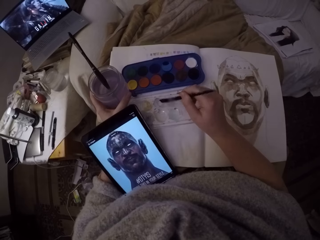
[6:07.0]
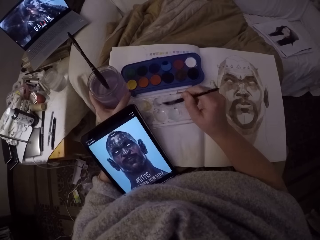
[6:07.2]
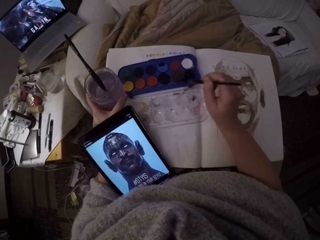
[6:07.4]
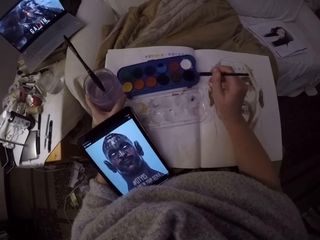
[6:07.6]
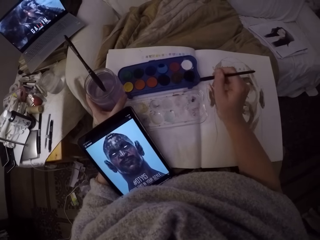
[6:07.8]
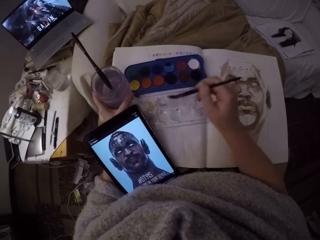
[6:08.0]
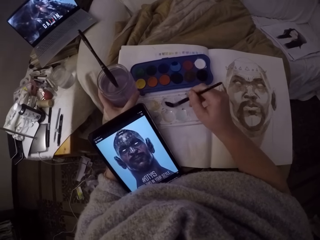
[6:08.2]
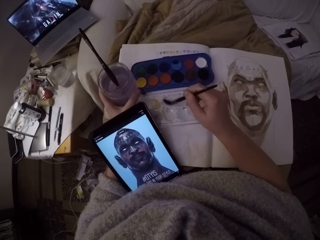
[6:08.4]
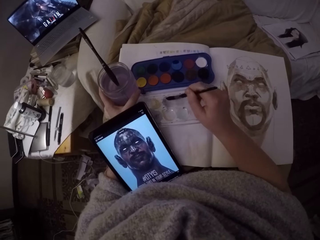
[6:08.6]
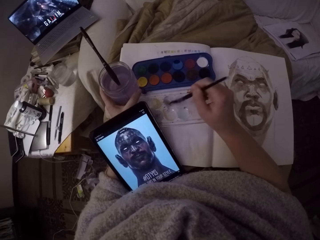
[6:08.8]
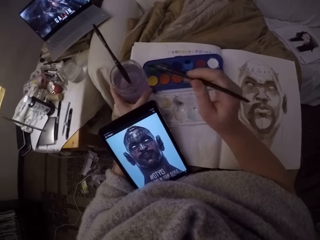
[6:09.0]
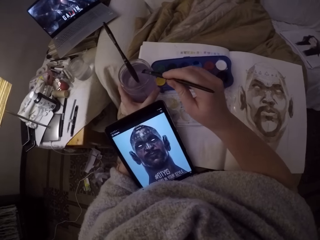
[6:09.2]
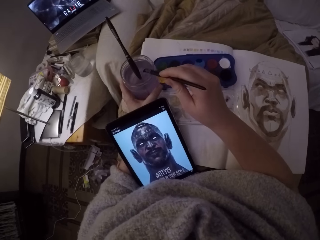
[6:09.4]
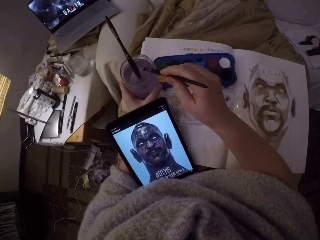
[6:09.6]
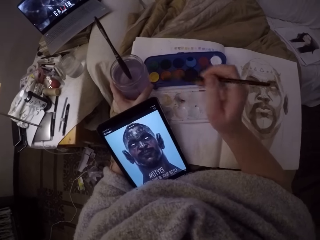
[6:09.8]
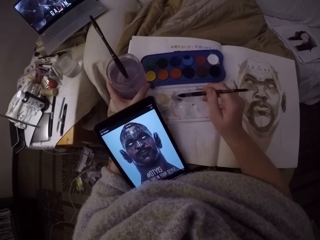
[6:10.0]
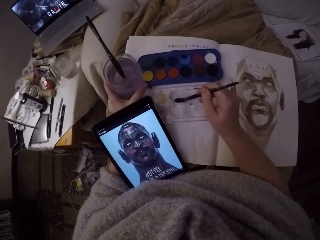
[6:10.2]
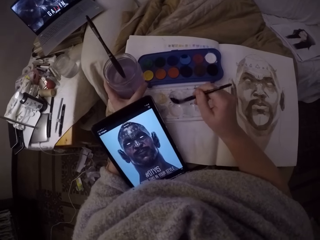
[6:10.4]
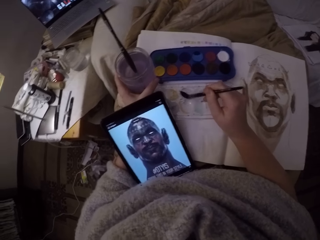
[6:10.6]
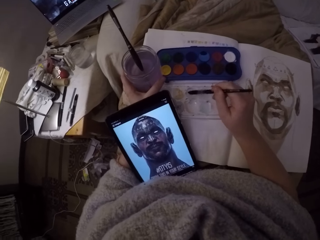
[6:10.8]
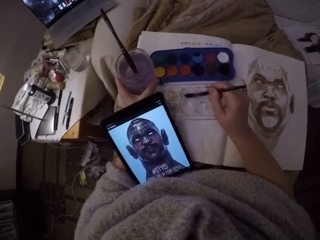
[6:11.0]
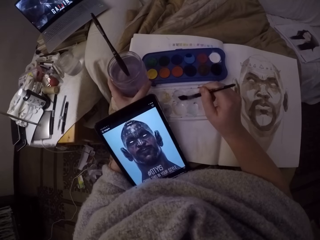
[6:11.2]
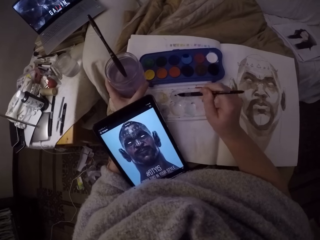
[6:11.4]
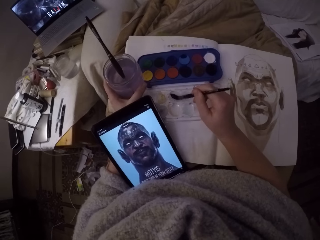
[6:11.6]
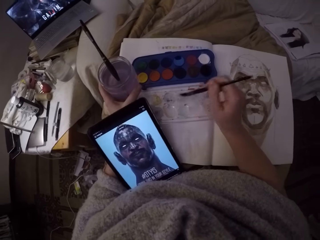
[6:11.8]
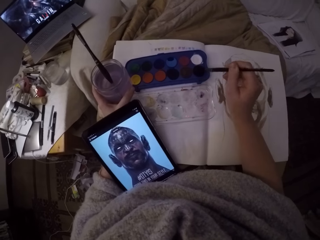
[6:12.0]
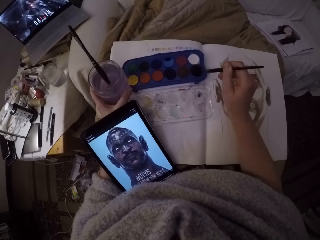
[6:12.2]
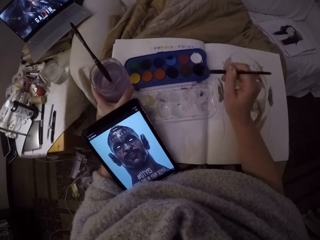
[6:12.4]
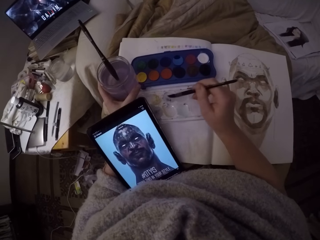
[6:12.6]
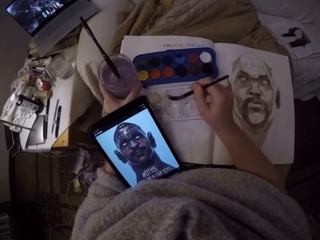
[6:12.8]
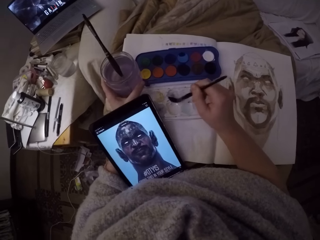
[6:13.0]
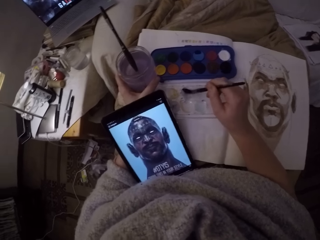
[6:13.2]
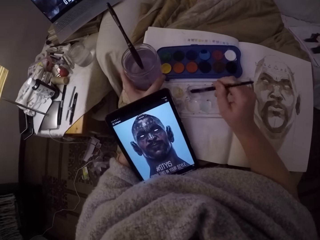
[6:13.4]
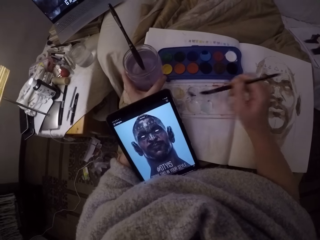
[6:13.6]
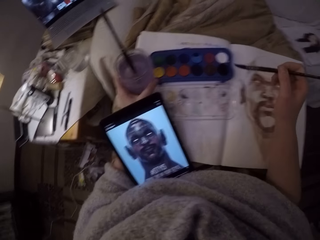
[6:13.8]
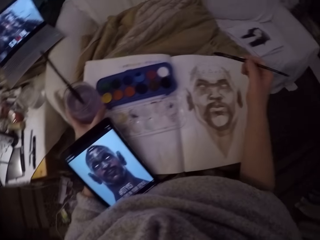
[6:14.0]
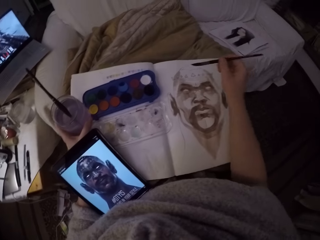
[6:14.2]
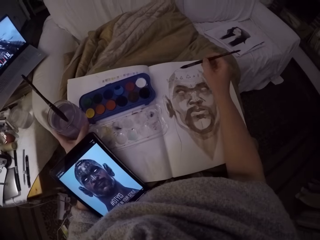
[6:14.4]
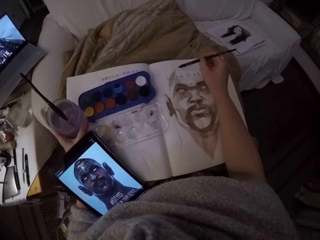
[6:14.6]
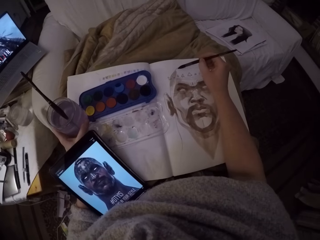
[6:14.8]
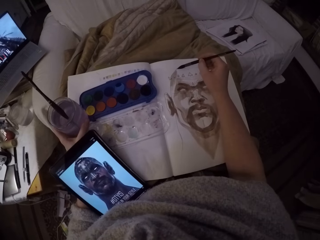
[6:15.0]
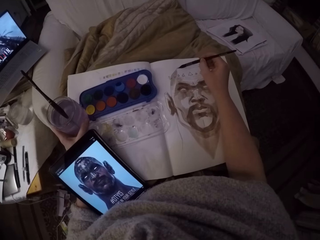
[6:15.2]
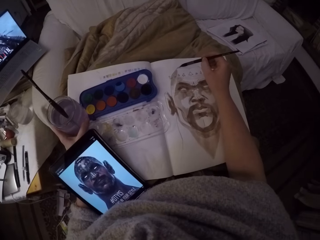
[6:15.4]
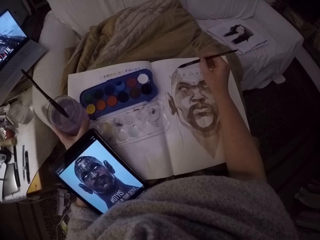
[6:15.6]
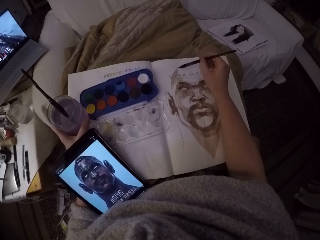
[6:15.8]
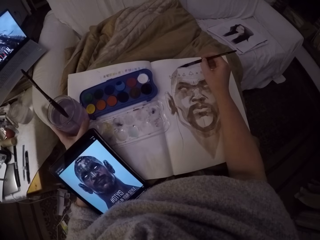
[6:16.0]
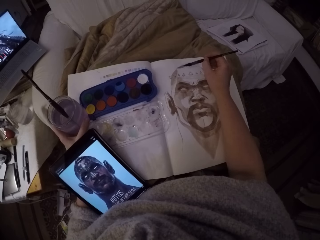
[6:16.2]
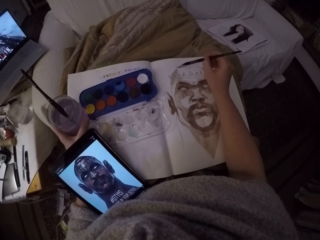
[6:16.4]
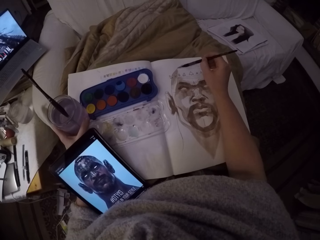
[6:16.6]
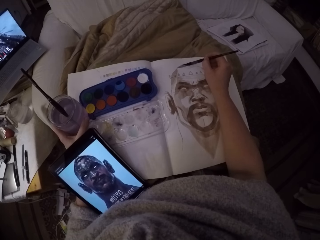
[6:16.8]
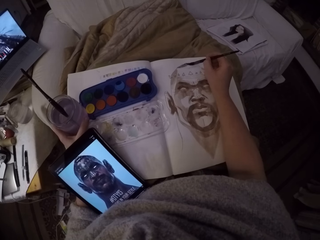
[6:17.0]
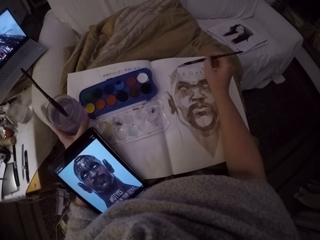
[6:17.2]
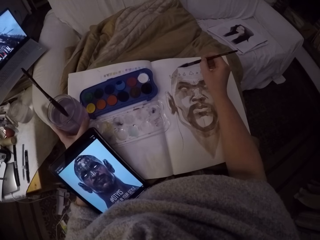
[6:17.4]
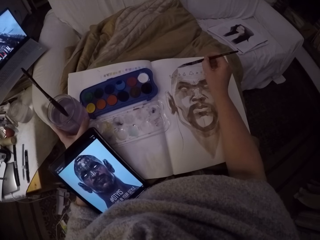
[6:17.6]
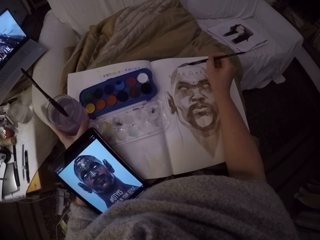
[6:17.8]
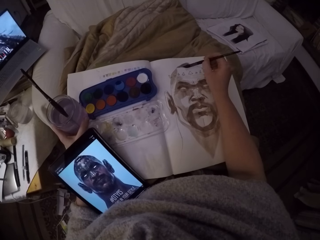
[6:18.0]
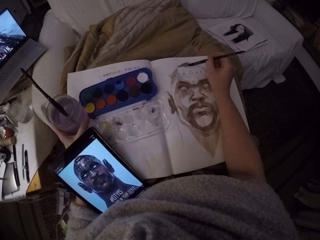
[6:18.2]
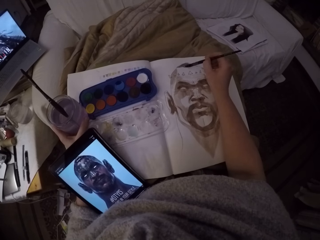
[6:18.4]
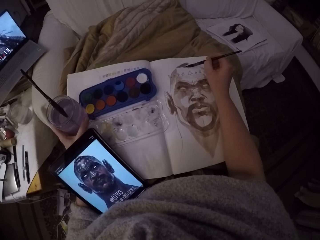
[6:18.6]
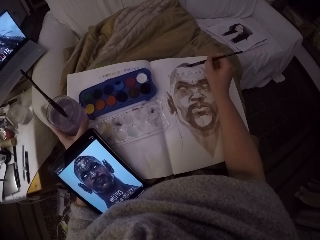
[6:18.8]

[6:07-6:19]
The camera wearer touches the black color paint with the paint brush. He rubs the paint brush on the art palette cover. He dips the paint brush inside the paint on his left hand. He removes the paint brush. He rubs the paint brush on the art palette cover. He touches the black color paint with the paint brush. He rubs the paint brush on the art palette cover. He paints over a sketch.

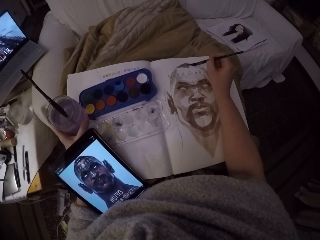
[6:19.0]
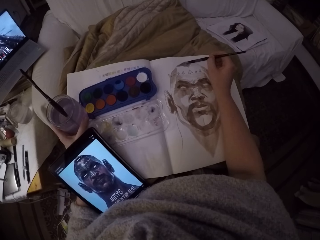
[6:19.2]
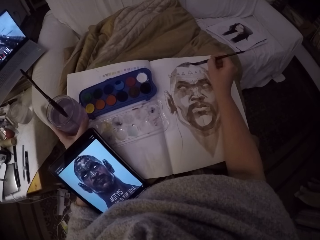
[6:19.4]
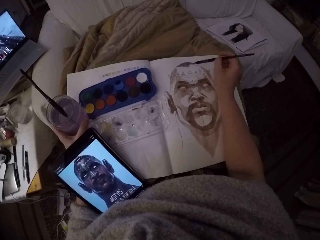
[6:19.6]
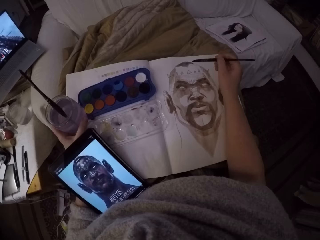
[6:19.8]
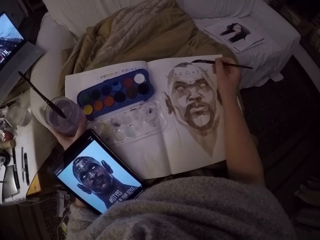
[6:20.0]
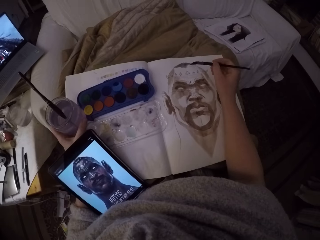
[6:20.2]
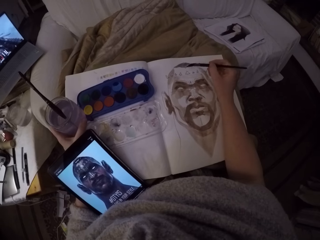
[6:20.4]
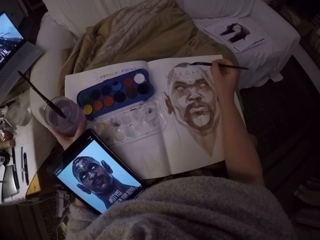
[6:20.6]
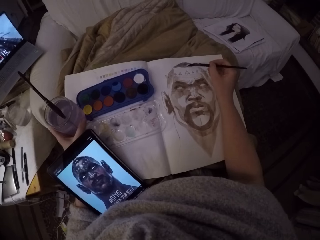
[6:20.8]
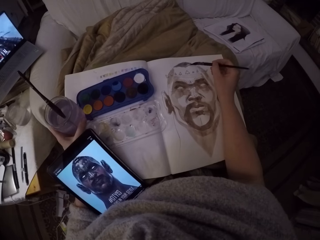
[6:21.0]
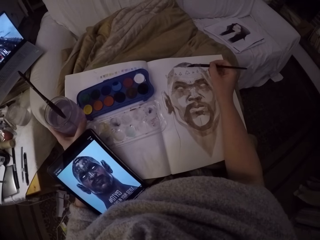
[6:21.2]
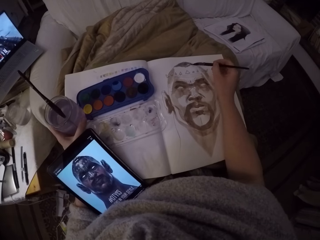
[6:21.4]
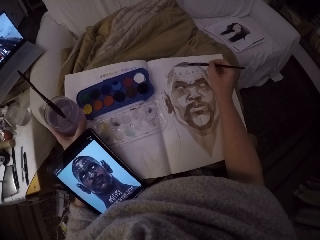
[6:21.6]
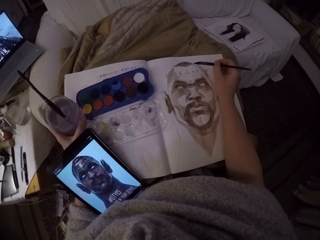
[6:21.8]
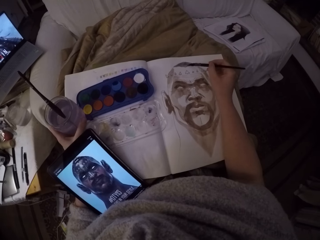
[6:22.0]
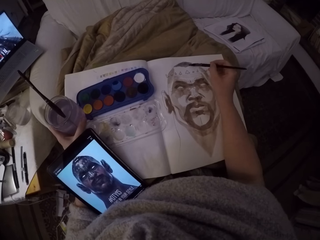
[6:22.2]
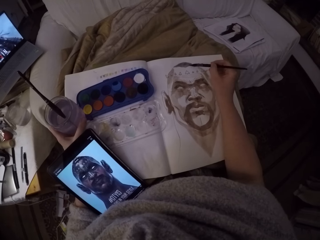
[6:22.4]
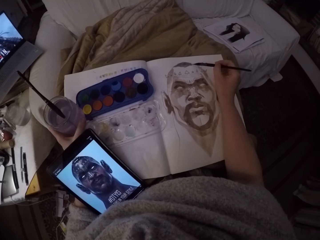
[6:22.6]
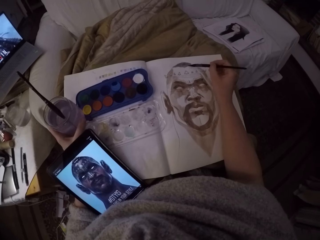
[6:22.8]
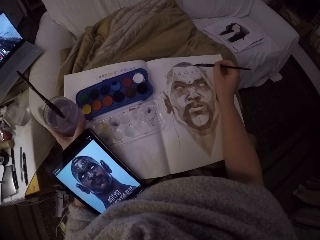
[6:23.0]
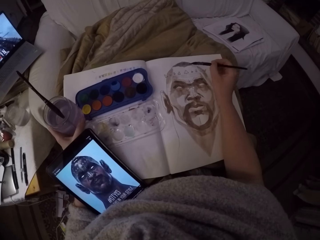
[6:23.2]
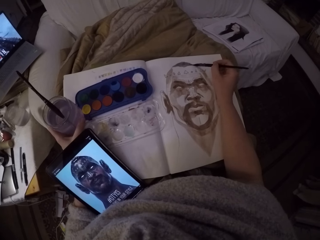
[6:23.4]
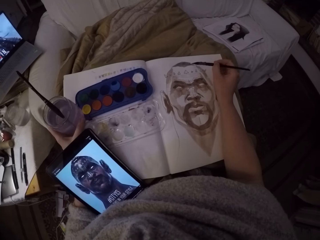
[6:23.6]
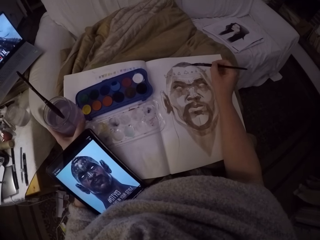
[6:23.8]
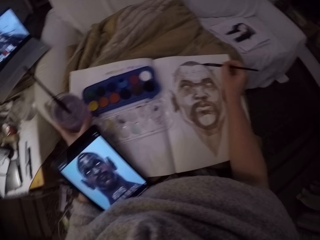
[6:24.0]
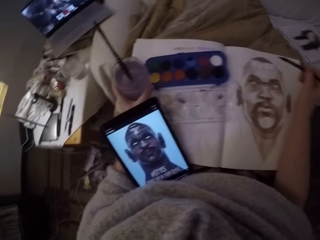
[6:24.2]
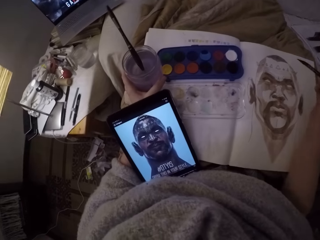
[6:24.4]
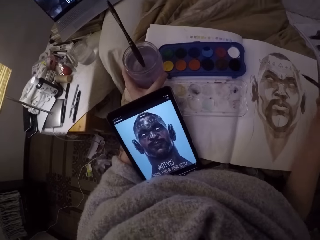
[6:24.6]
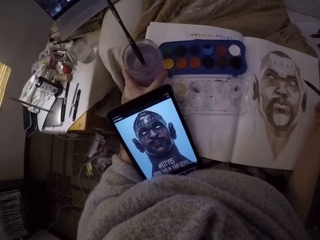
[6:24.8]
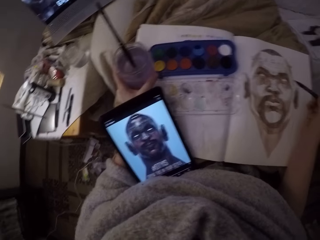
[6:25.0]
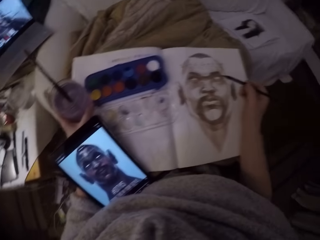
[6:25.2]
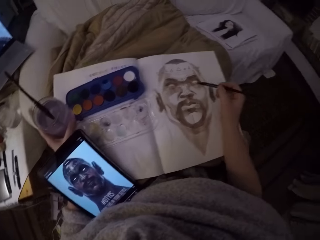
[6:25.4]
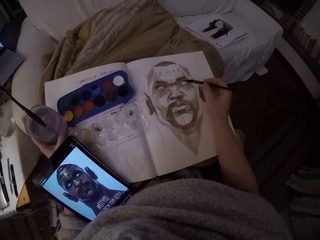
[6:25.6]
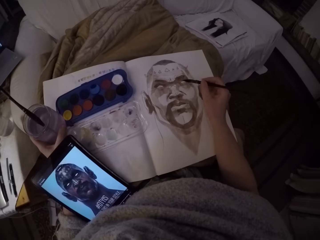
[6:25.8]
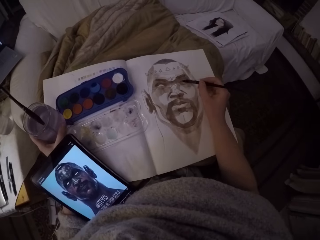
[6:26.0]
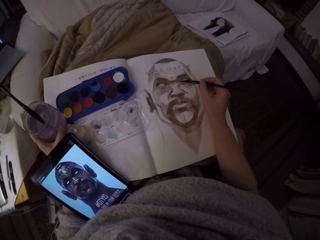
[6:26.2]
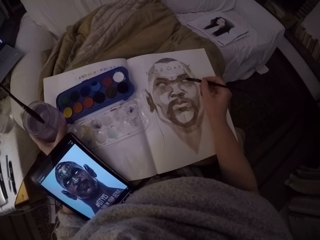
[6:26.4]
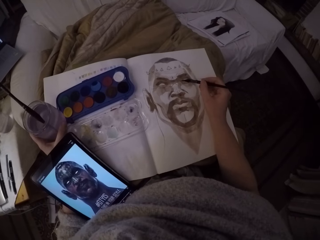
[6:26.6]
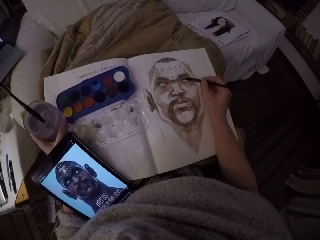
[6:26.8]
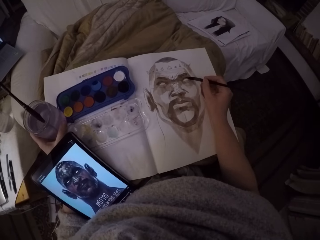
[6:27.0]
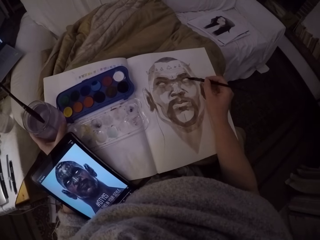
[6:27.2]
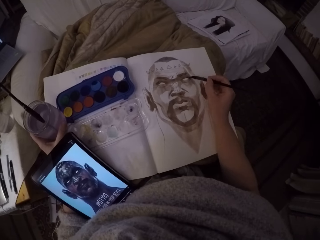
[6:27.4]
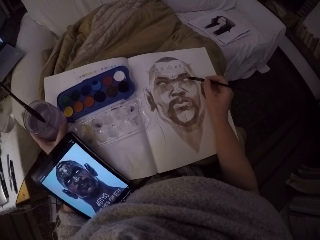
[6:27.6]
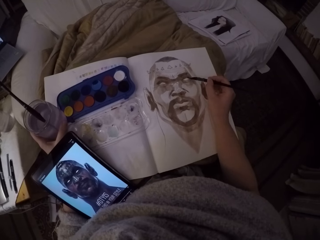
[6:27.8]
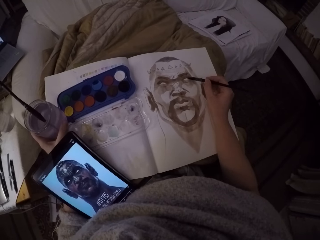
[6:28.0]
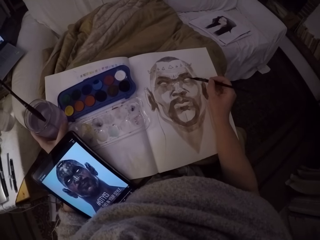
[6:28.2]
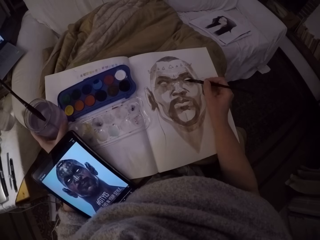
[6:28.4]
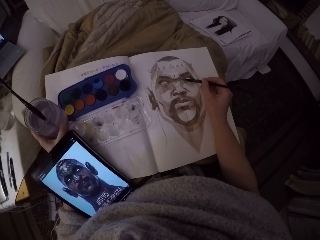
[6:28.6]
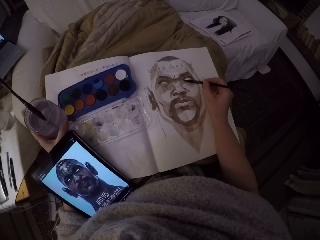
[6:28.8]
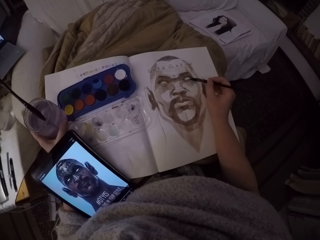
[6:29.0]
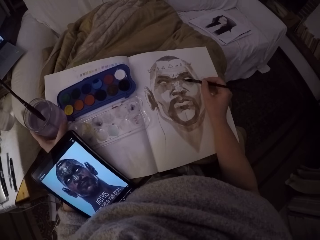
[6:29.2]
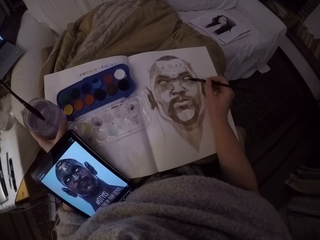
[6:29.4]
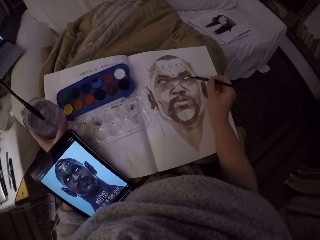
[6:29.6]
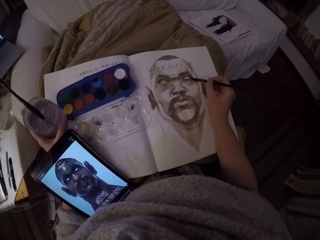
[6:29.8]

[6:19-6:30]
The camera wearer looks at the image in the phone.
